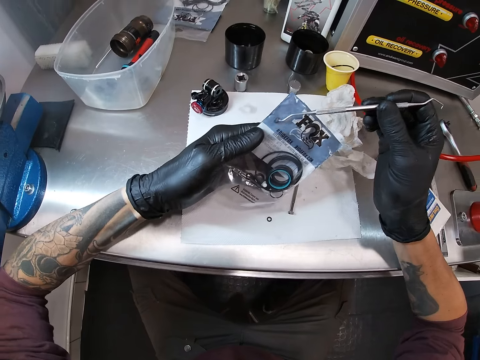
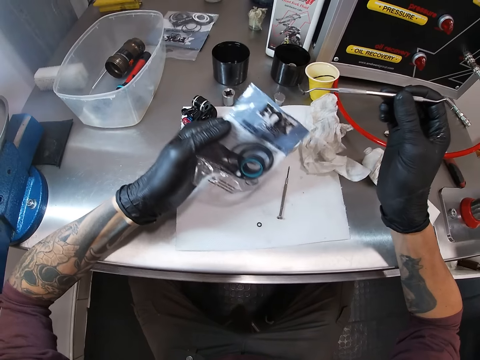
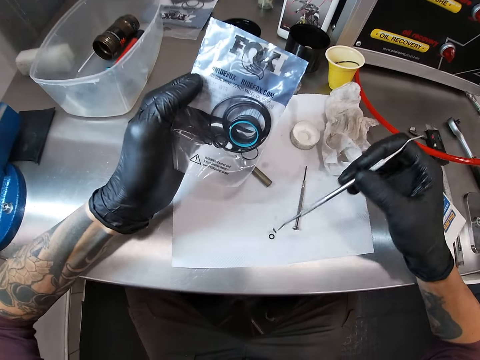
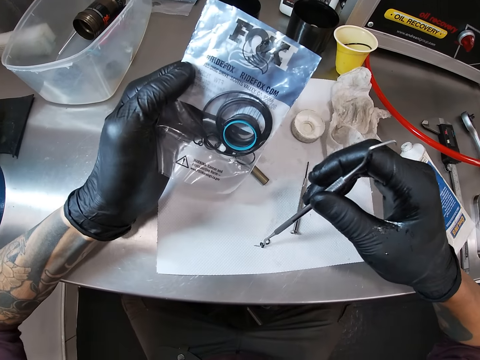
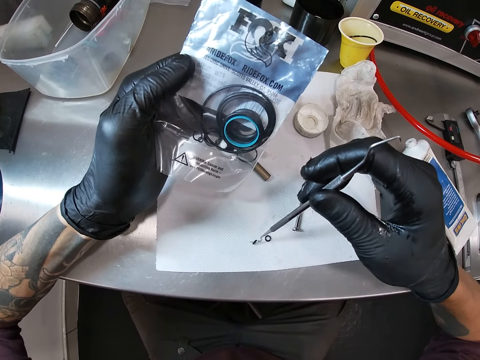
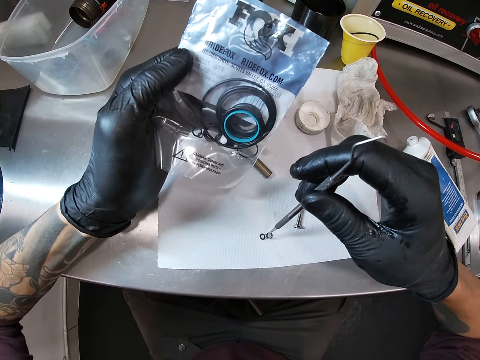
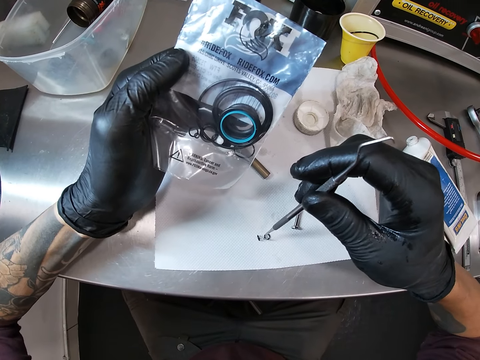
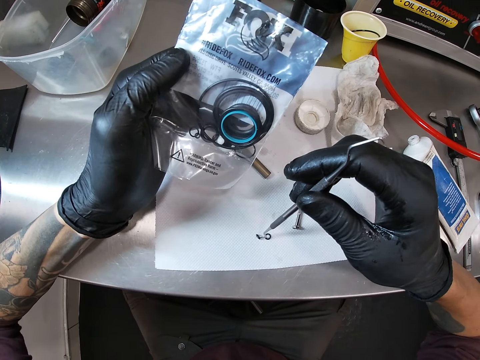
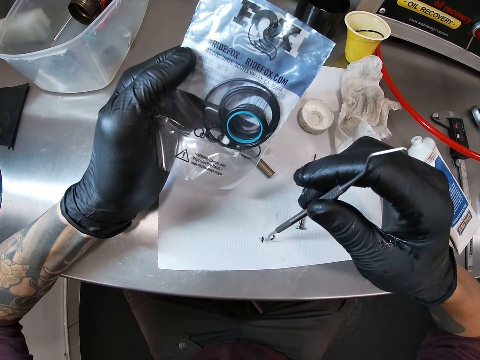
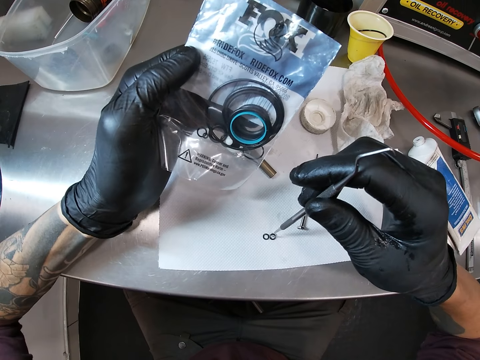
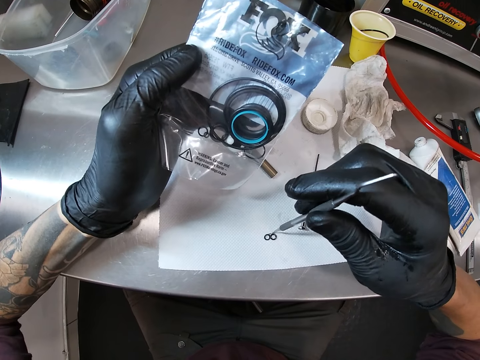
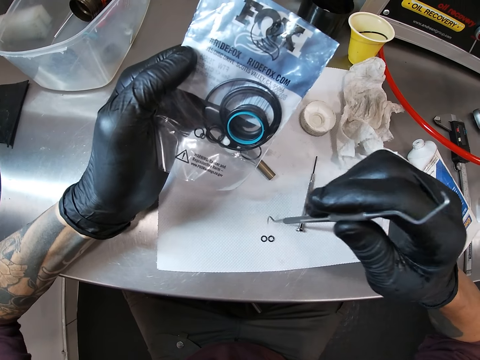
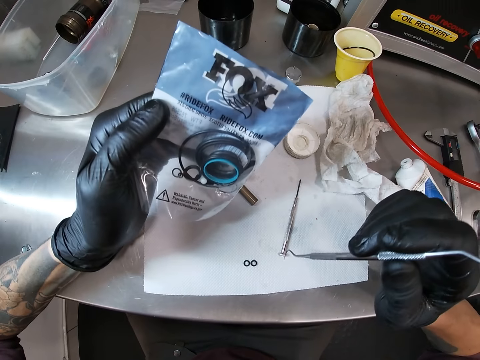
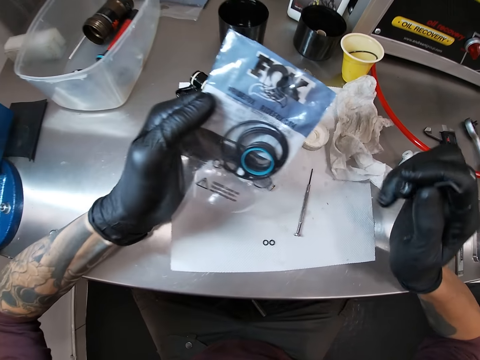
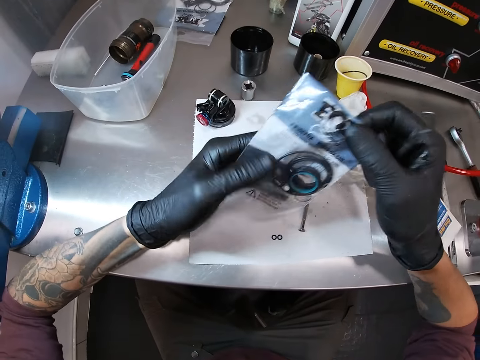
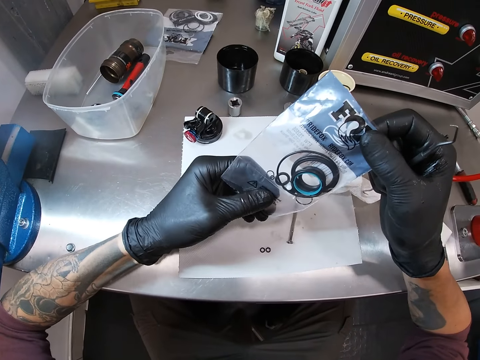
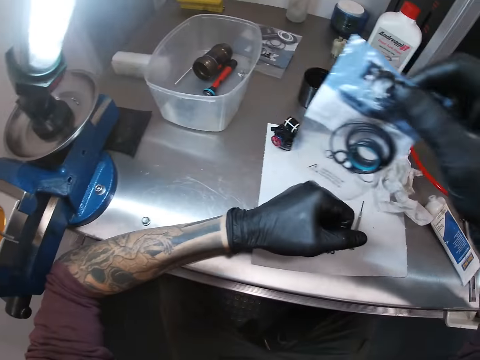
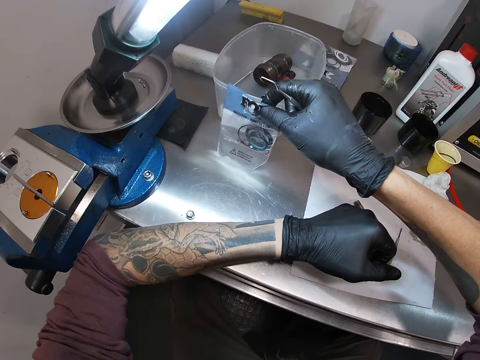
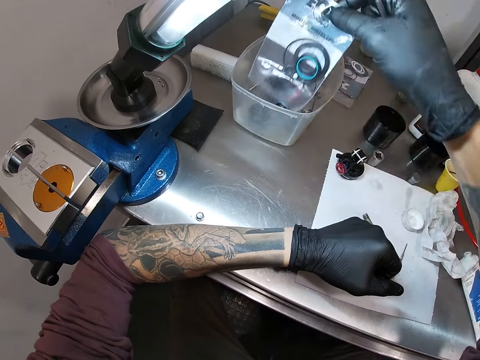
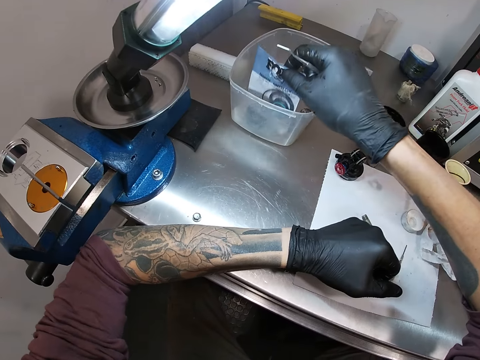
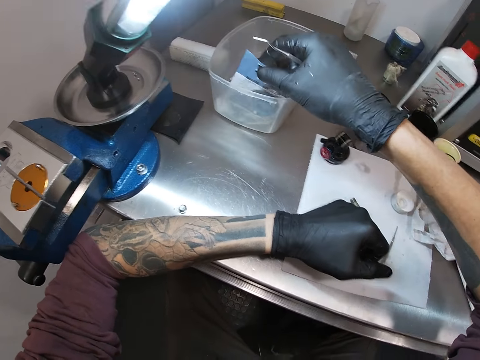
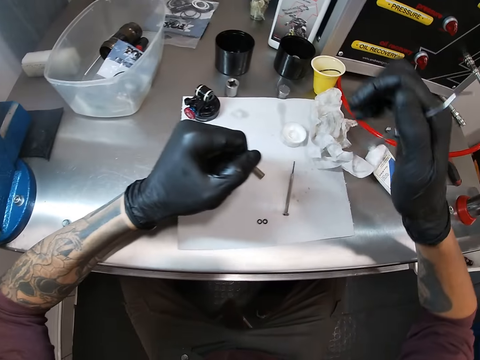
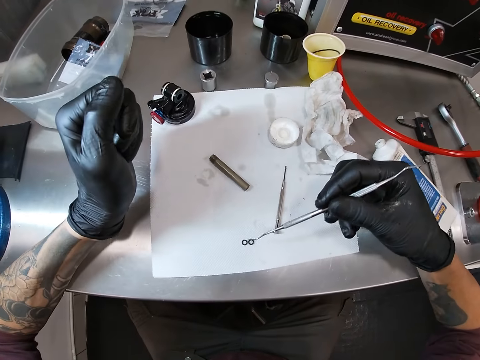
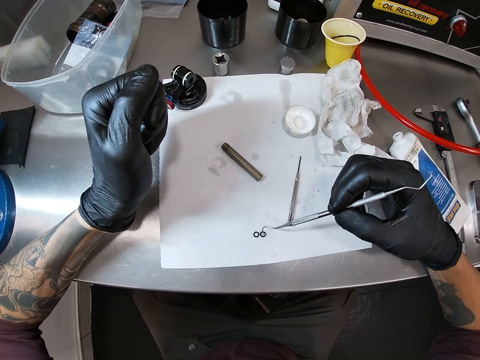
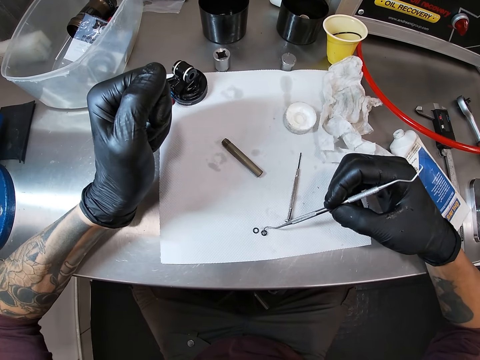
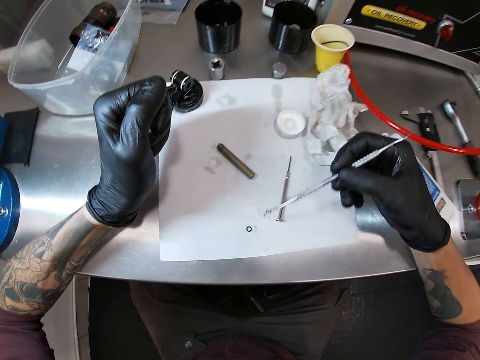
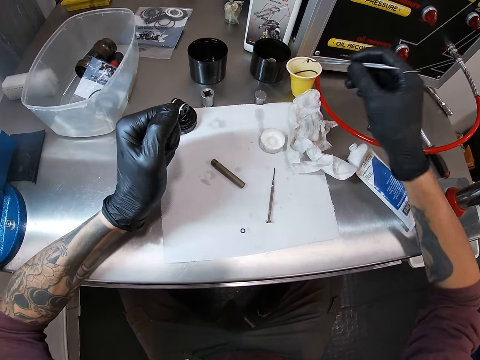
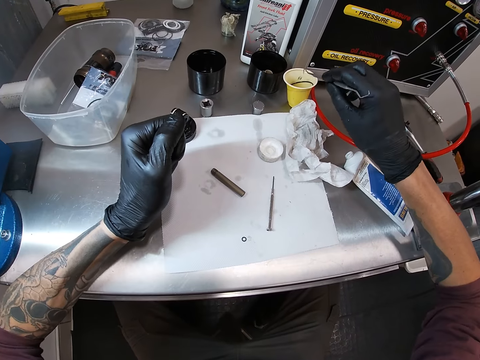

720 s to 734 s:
The camera wearer places the disc on the workstation. He holds the package with both his hands. He places the packet in the container with his right hand. He picks up a disc with the curette in his right hand.

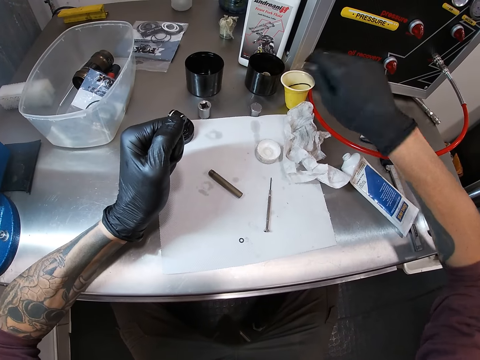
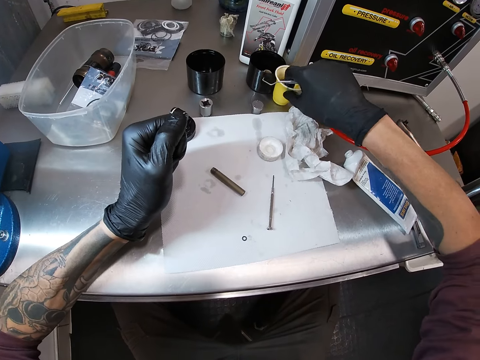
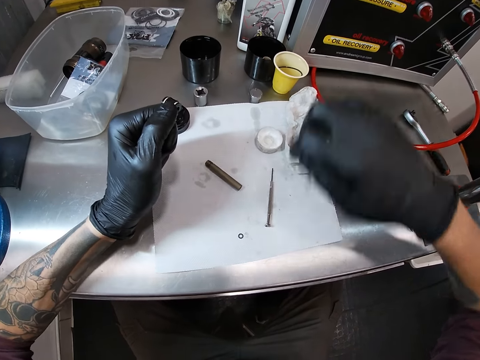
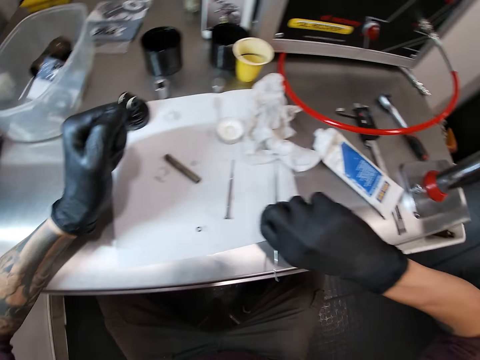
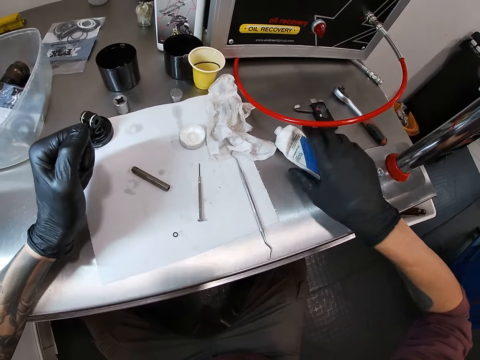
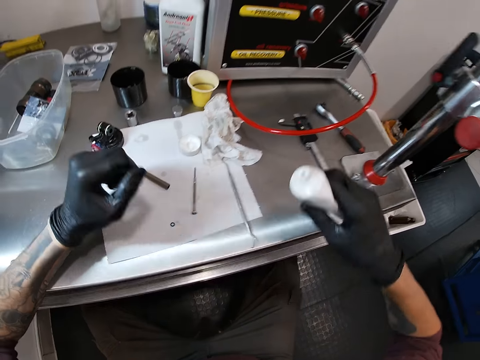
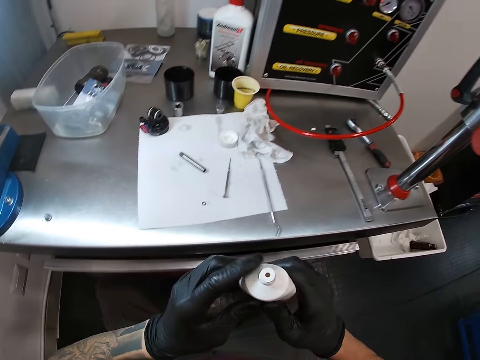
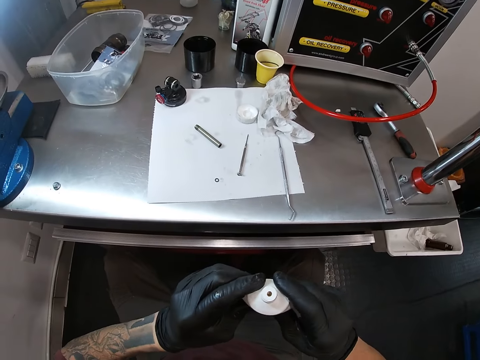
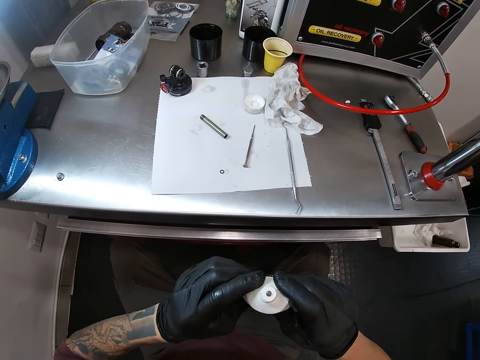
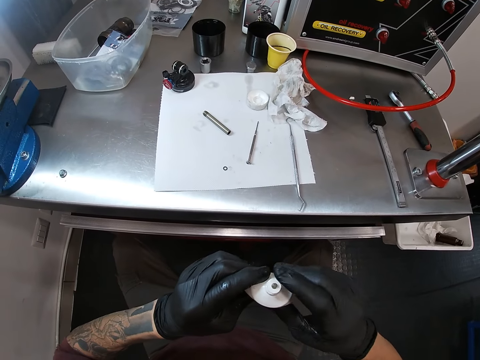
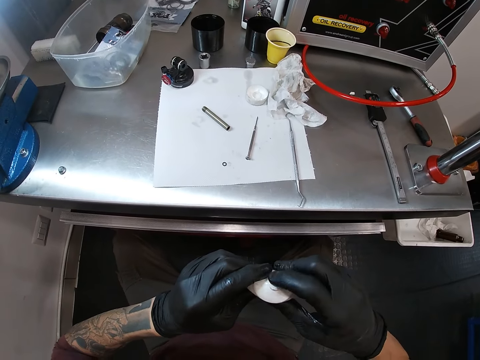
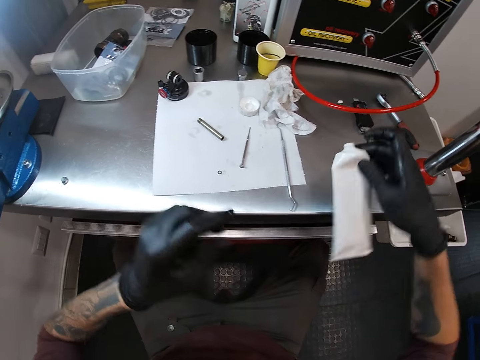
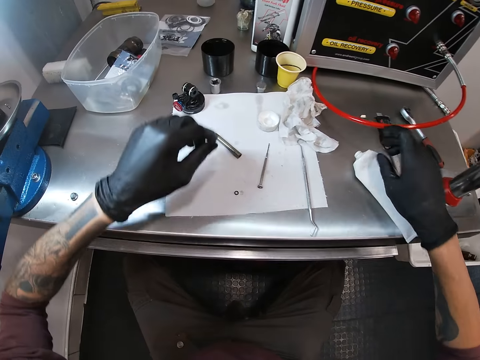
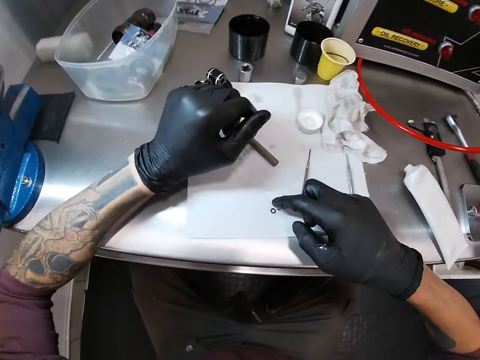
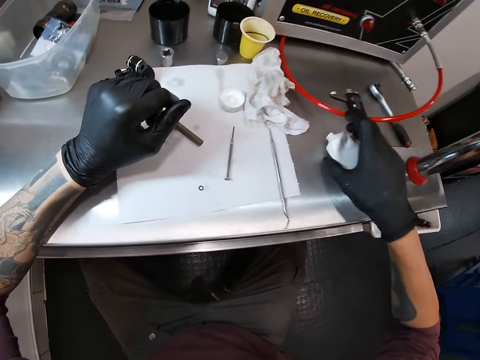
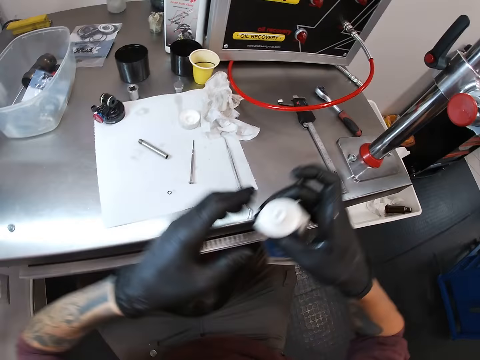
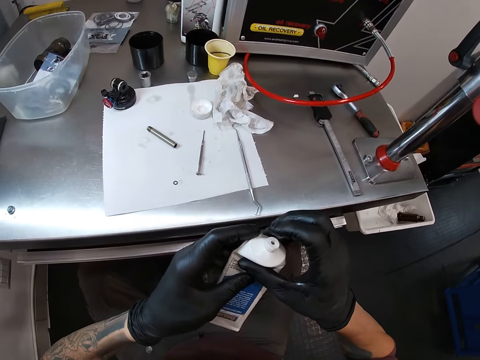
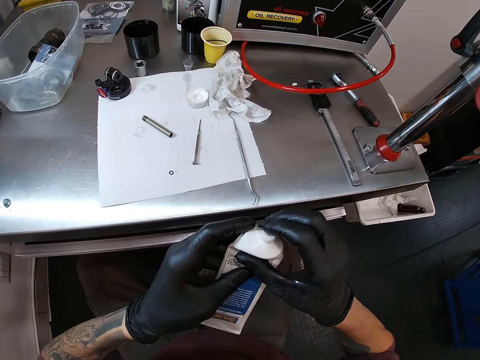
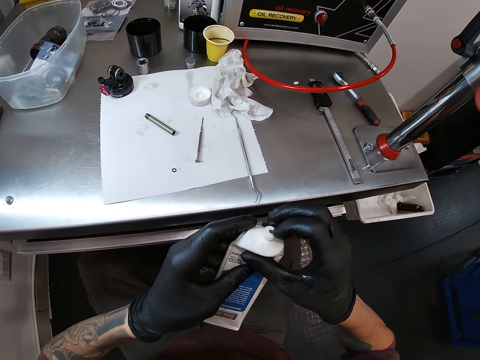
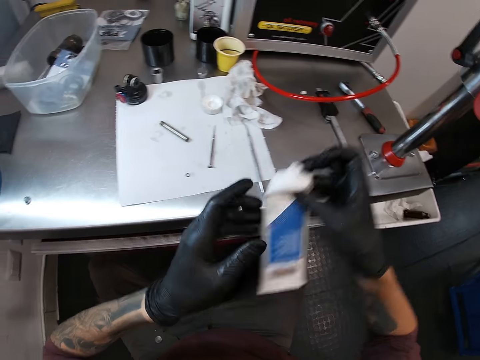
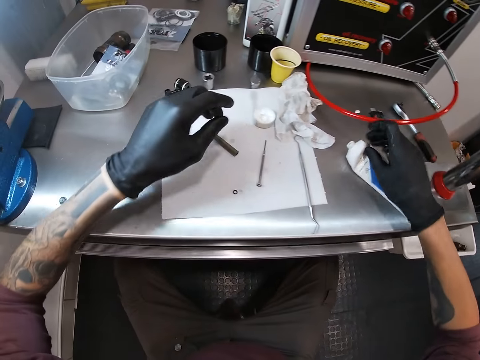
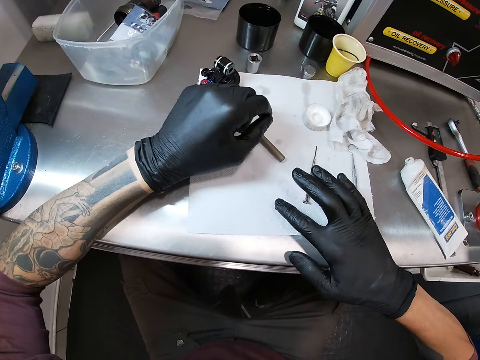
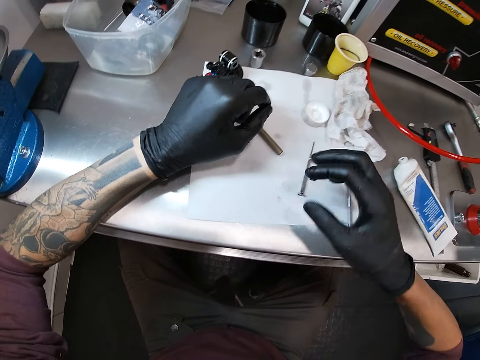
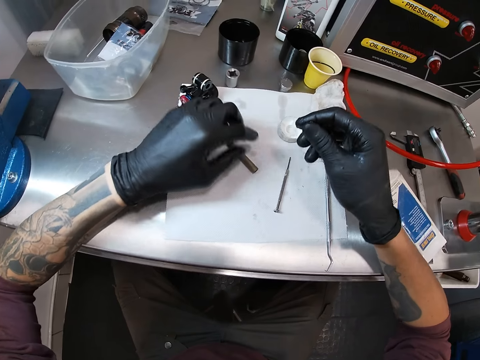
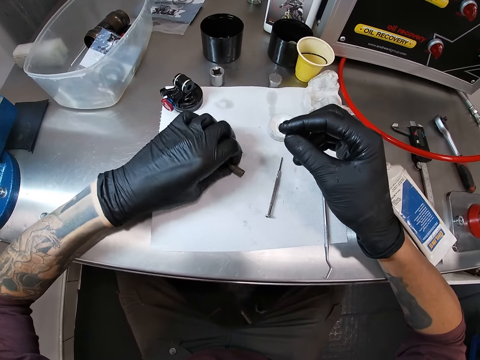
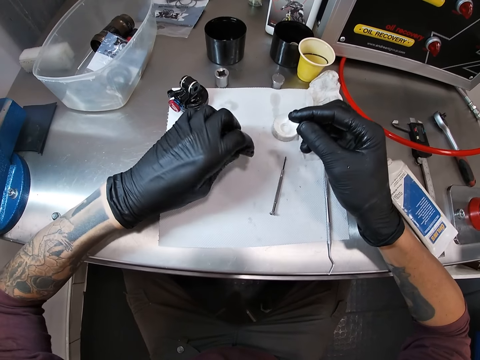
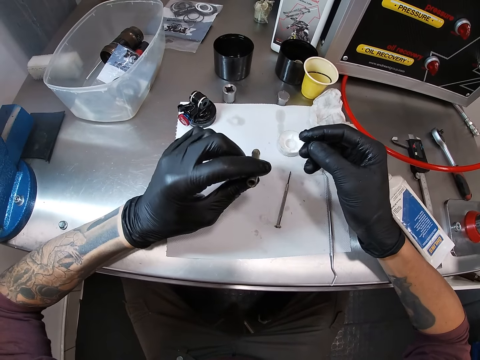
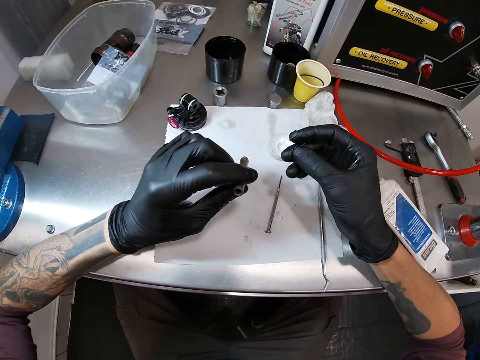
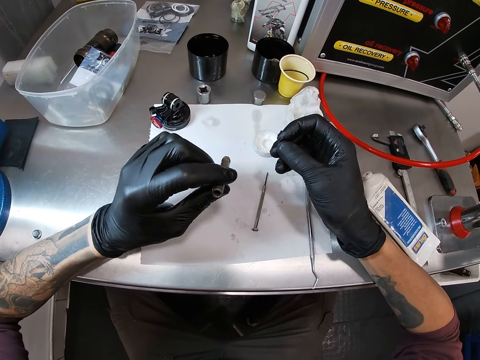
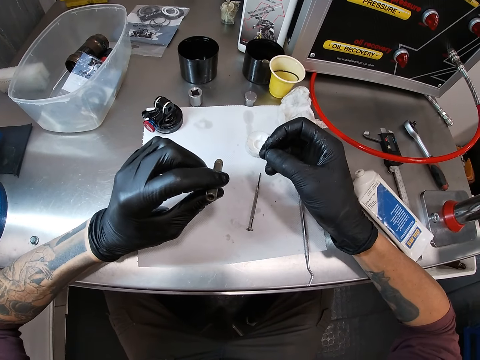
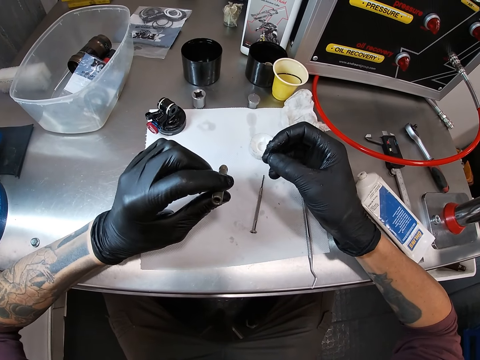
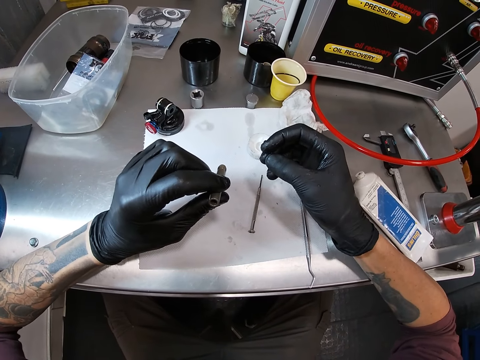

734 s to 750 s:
The camera wearer drops the buds in a cup with the hook screwdriver in his right hand. He moves the cup to his left with his right hand. He drops the hook screwdriver on the work bench. He picks up the bottle of glue or tube with his right hand. He holds the bottle of glue with both his hands, presses on the bottle of glue with both his hands and scoops the glue with his finger. He places the bottle on the workstation. He picks up the bottle of glue, holds the bottle of glue with both his hands and rubs his finger on the neck of the bottle of glue. He presses the tube with both hands. He places the bottle of glue on the workstation. He picks up the disc. He picks up the hex socket with his left hand. He overturns the disc and inspects the hex socket.
